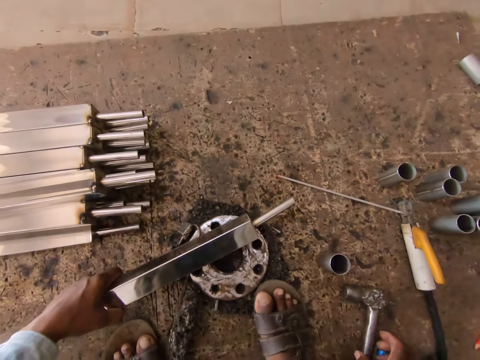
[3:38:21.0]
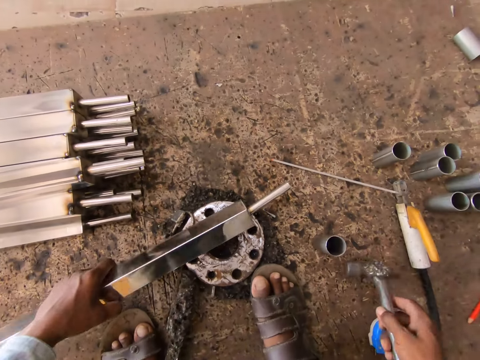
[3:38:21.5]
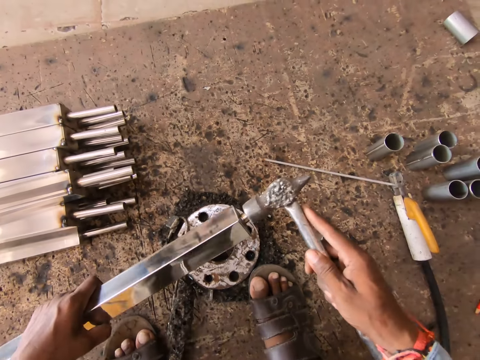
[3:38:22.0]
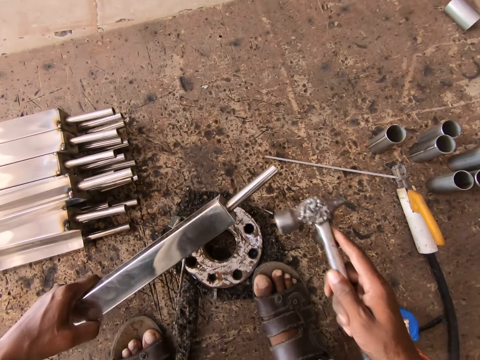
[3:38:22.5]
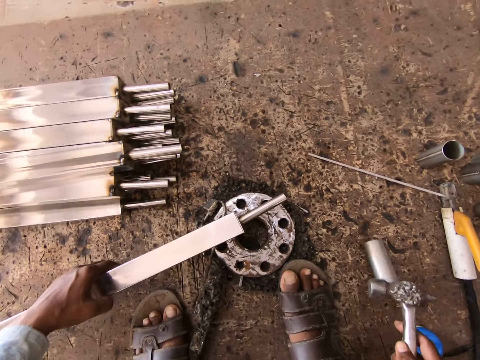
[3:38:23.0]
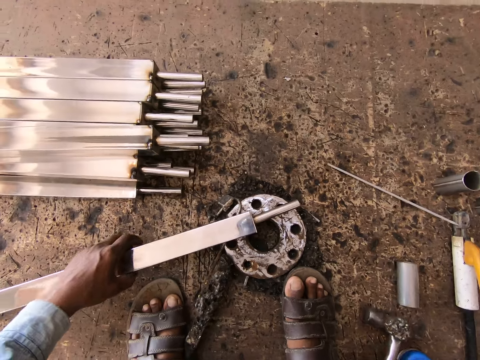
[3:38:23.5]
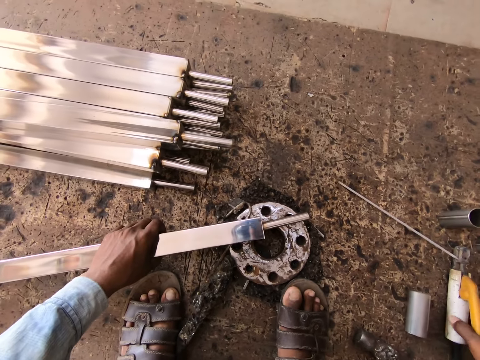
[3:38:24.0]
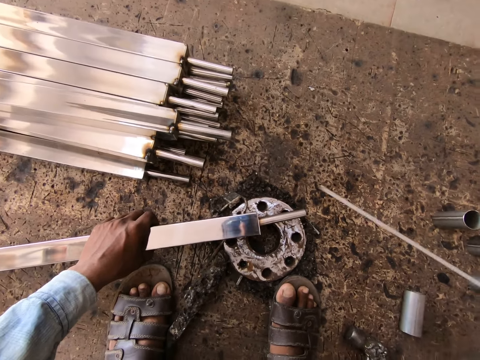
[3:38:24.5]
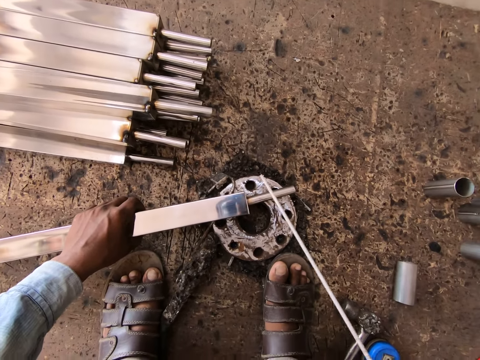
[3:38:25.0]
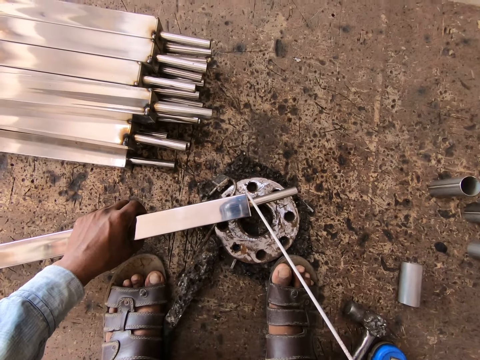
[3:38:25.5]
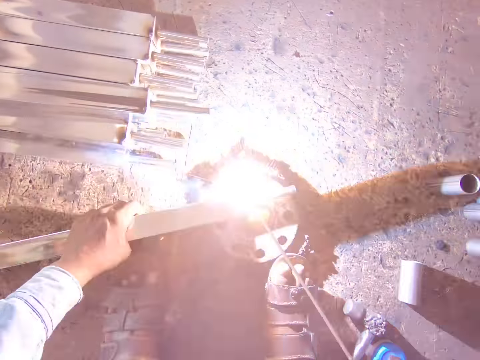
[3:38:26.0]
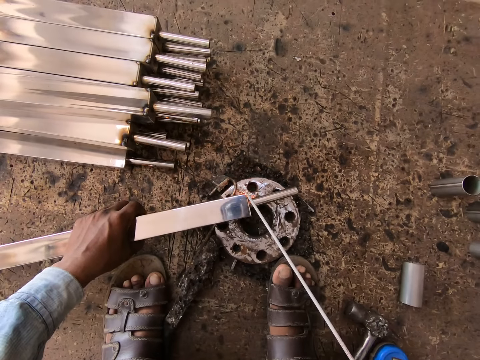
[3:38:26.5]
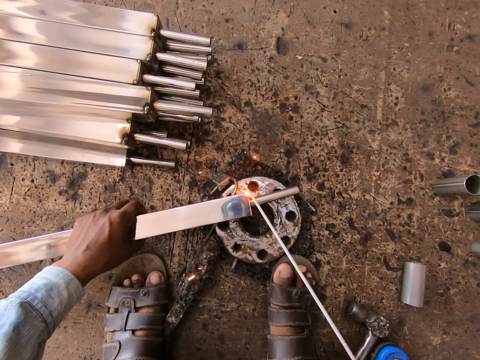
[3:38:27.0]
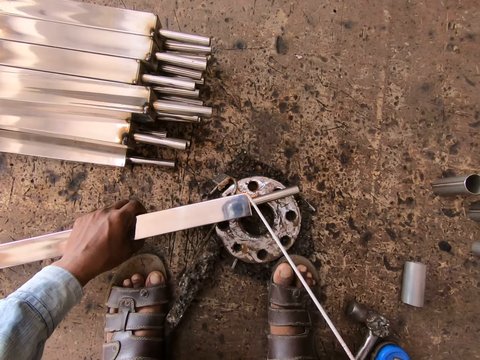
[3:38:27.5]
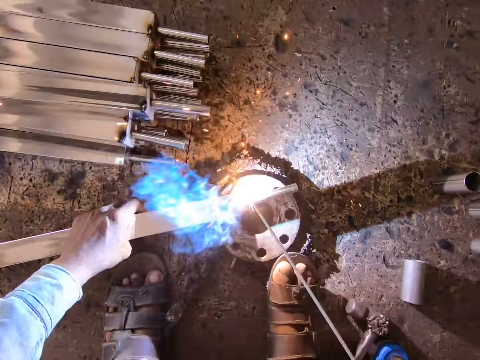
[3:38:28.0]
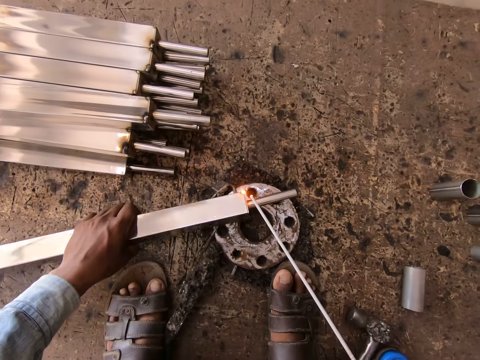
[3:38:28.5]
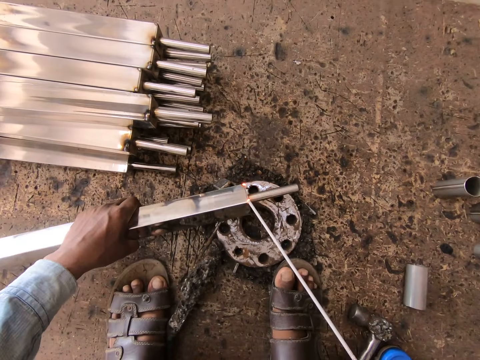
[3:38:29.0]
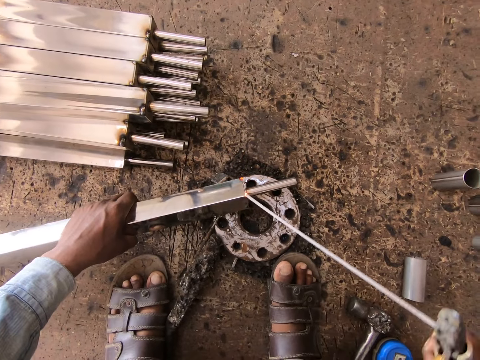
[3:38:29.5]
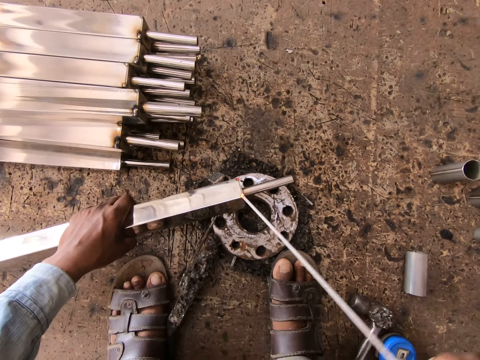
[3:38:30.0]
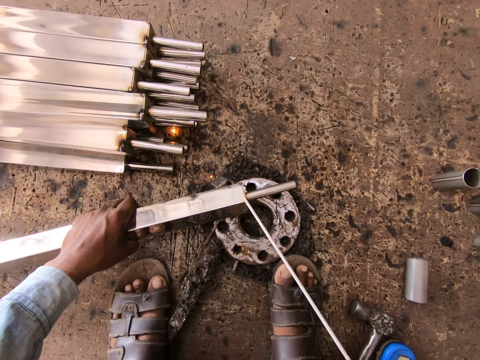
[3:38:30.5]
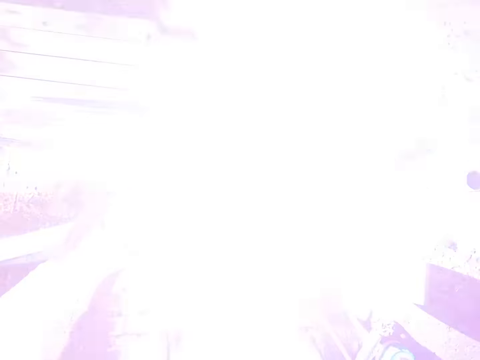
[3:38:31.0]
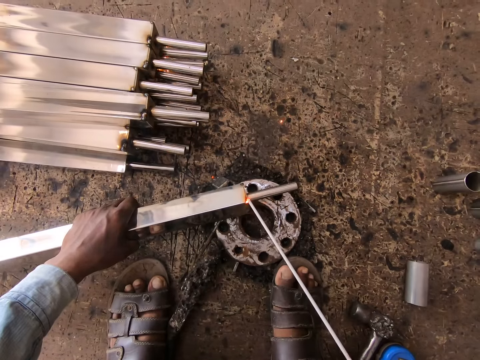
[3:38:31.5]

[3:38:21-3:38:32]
The camera wearer picks up the hammer from the ground with his left hand. He hits the metal bar in his left hand with the hammer in his right hand. He drops the metal bar on the metal wheel on the ground with his left hand. He drops the hammer on the ground with his right hand. He picks up the welding machine from the ground with his right hand. He welds the metal bar on the metal wheel in his left hand with the welding machine in his right hand.

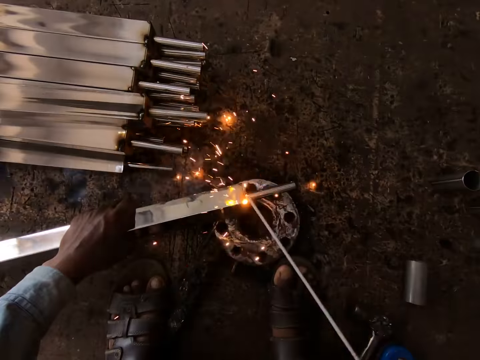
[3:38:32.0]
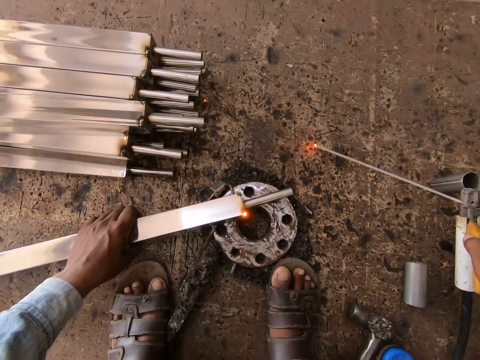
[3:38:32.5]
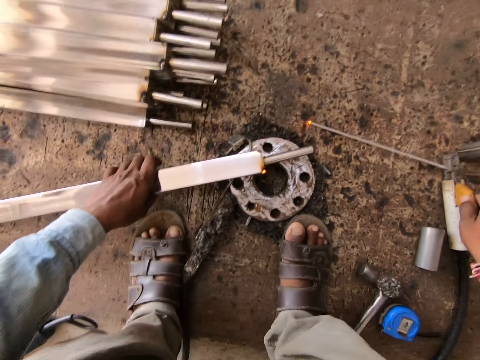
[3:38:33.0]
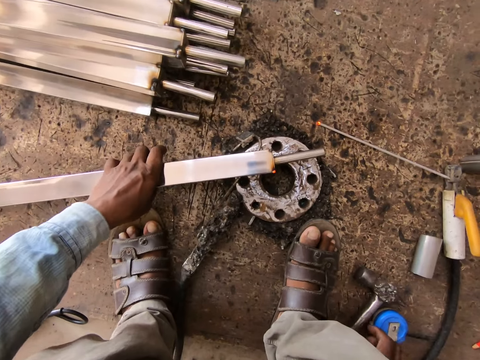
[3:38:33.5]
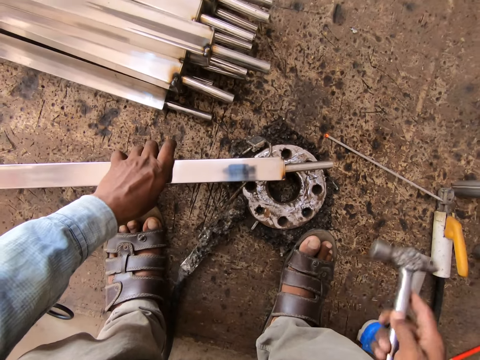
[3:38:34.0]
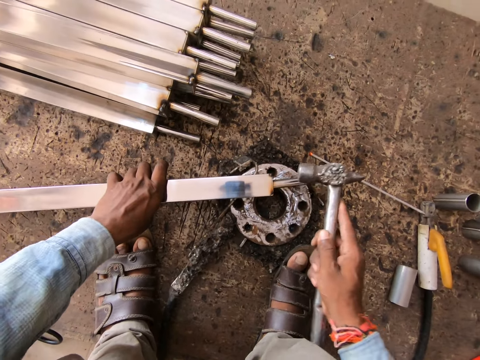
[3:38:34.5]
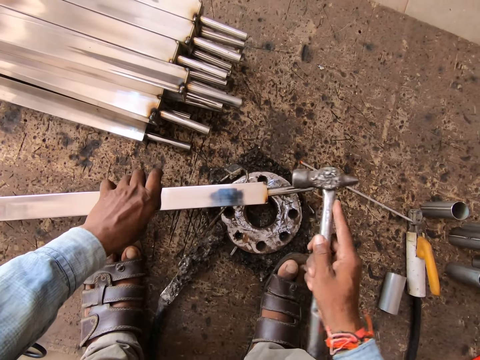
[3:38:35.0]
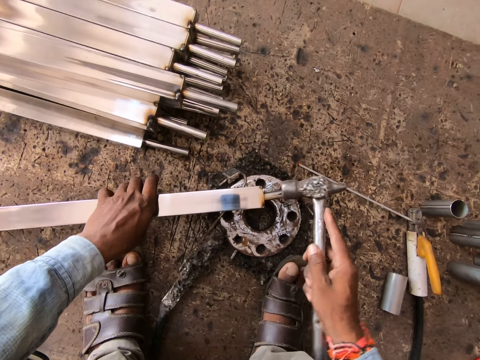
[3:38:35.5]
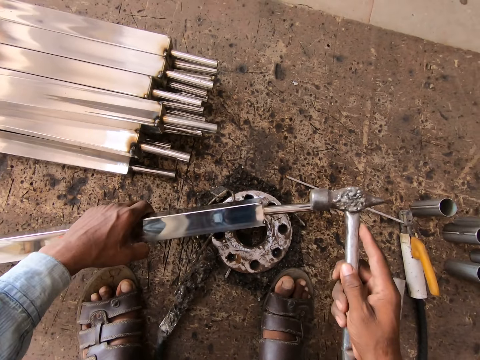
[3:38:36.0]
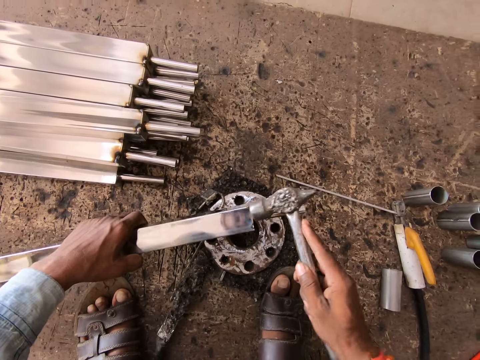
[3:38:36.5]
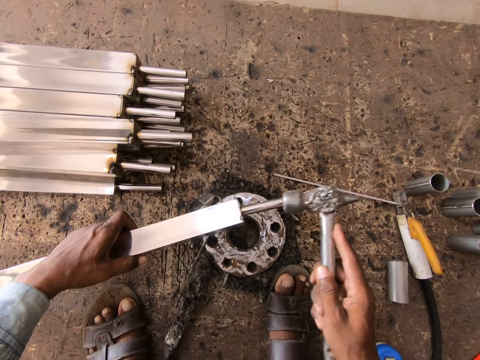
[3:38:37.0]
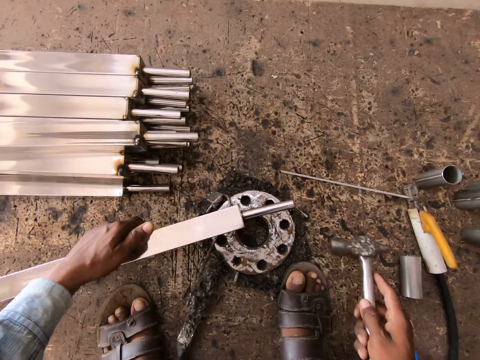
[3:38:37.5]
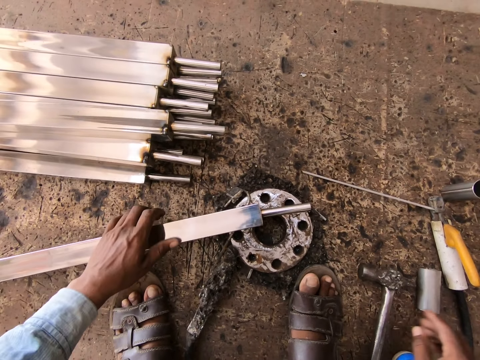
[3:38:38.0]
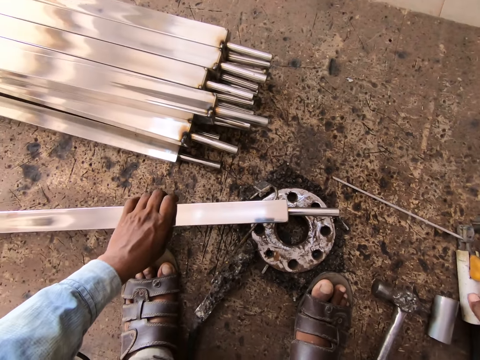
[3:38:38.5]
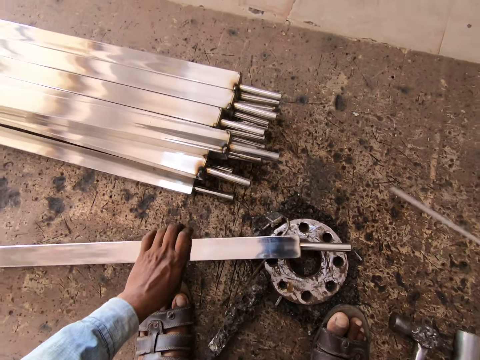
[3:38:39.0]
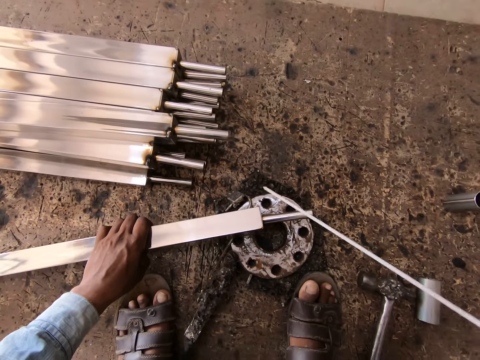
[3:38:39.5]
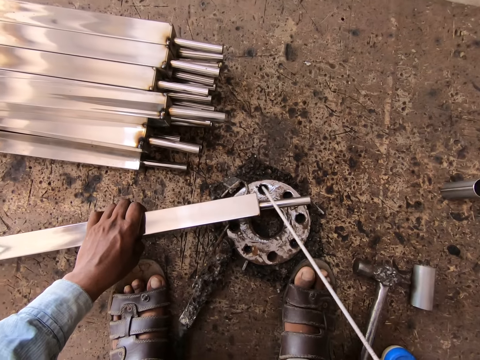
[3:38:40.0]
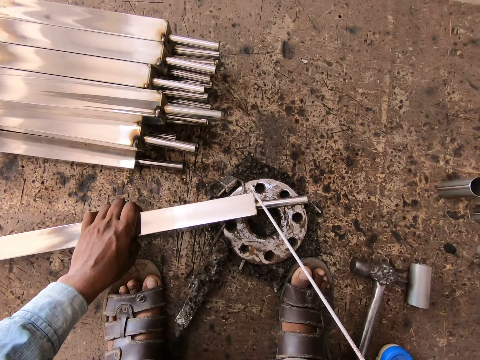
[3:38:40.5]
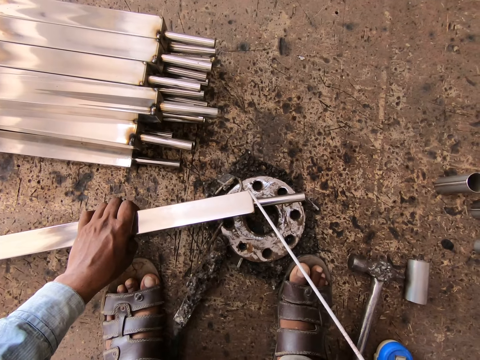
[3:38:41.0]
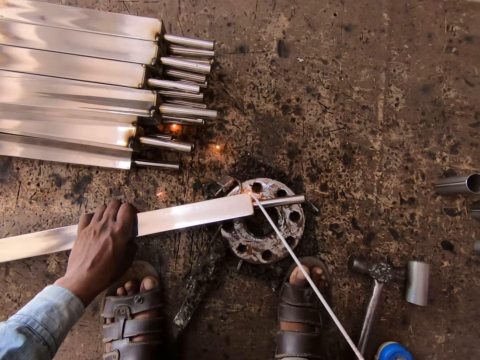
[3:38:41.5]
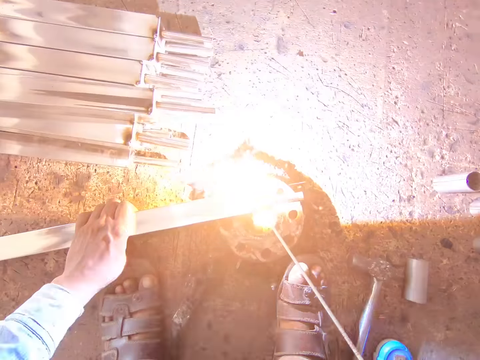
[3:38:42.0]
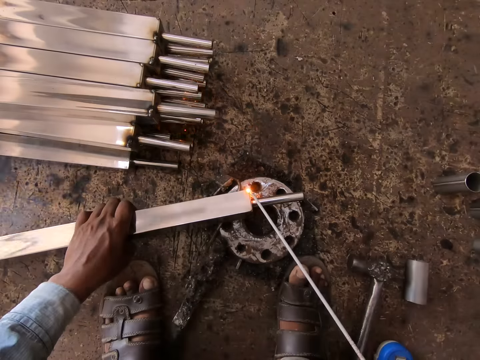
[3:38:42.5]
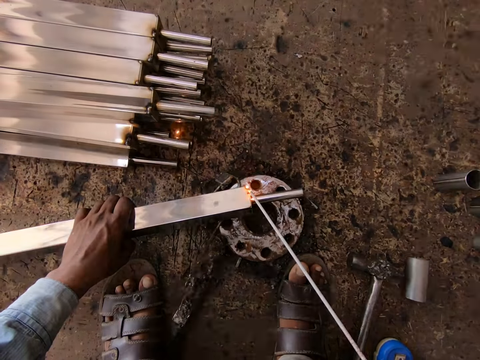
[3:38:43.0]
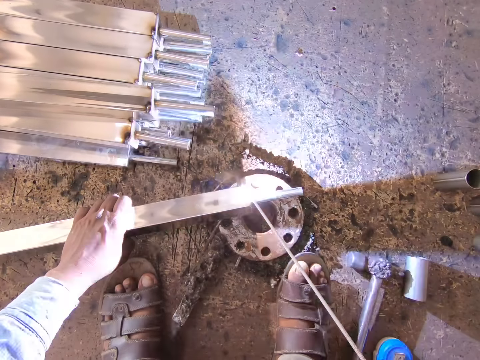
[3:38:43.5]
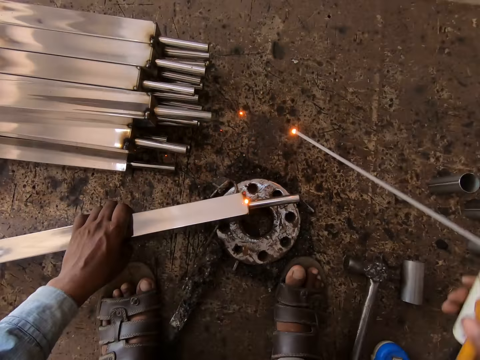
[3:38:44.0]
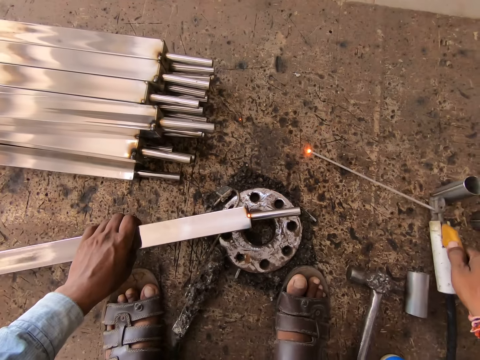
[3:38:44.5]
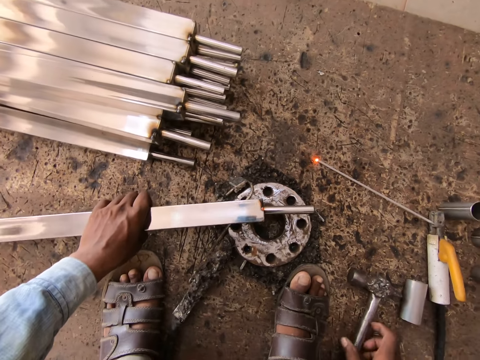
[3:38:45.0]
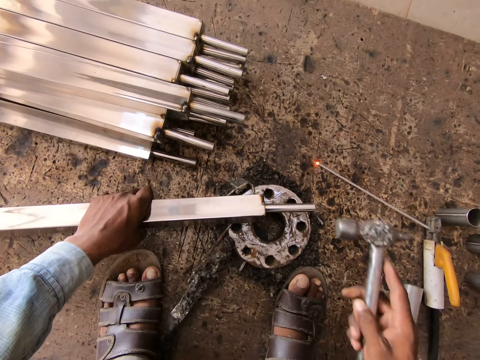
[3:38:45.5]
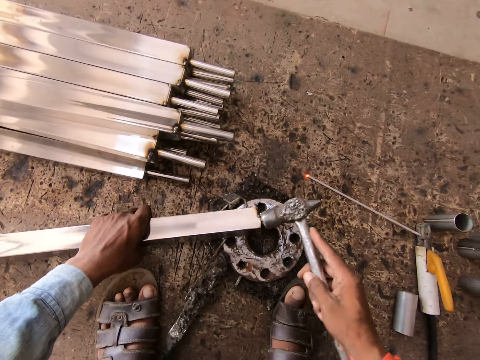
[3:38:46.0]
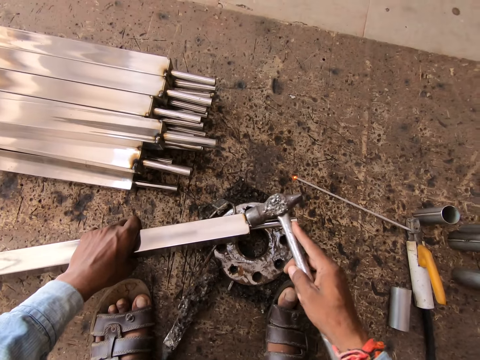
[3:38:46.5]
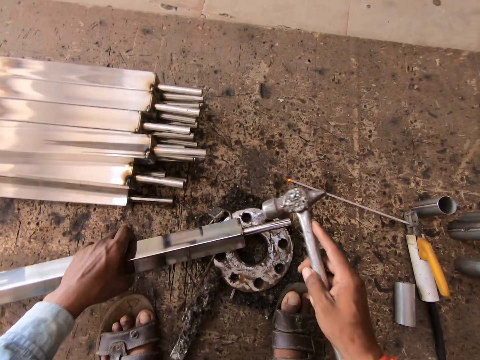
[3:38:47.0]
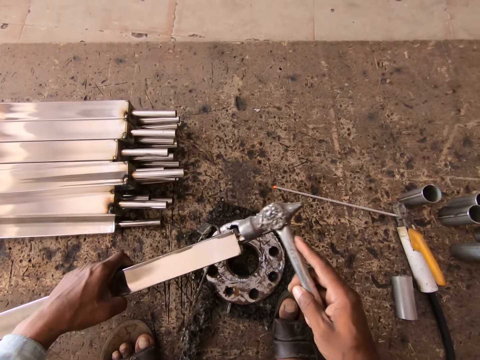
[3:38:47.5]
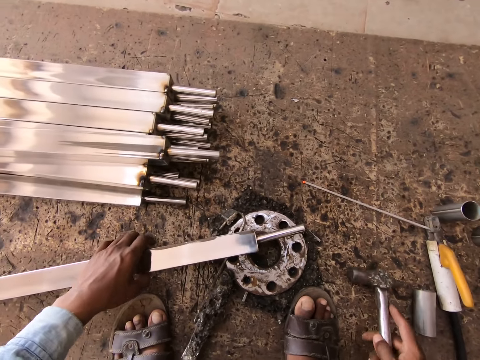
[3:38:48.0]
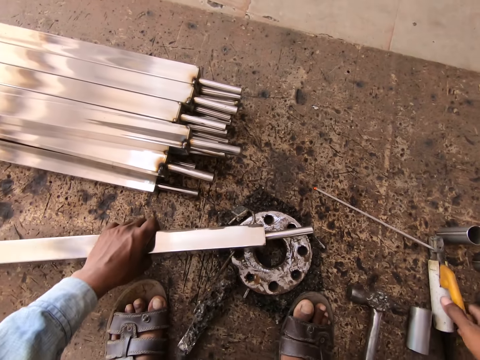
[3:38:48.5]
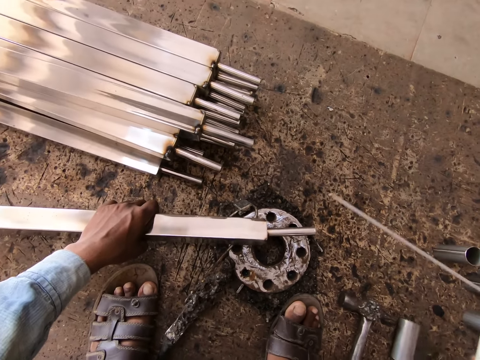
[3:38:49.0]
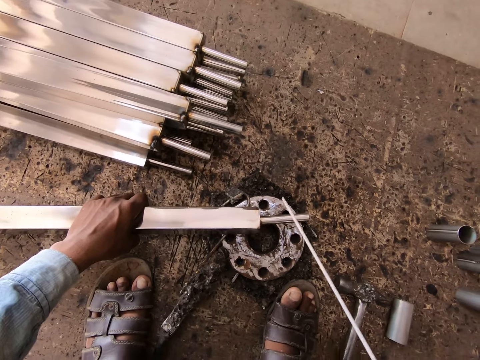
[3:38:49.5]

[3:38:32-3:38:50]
The camera wearer drops the welding machine on the ground with his right hand. He picks up the hammer from the ground with his right hand. He hits the metal bar in his left hand on the metal wheel with the hammer in his right hand. He picks up the metal bar from the metal wheel on the ground with his left hand. He hits the metal bar in his left hand with the hammer in his right hand. He drops the metal bar on the metal wheel on the ground with his left hand. He drops the hammer on the ground with his right hand. He picks up the welding machine from the ground with his right hand. He welds the metal bar on the metal wheel in his left hand with the welding machine in his right hand. He drops the welding machine on the ground with his right hand. He picks up the hammer from the ground with his left hand. He hits the metal bar in his left hand with the hammer in his right hand. He picks up the metal bar from the metal wheel on the ground with his left hand. He hits the metal bar in his left hand with the hammer in his right hand. He drops the metal bar on the metal wheel on the ground with his left hand. He drops the hammer on the ground with his right hand. He picks up the metal bar from the metal wheel on the ground with his left hand. He picks up the welding machine from the ground with his right hand.
